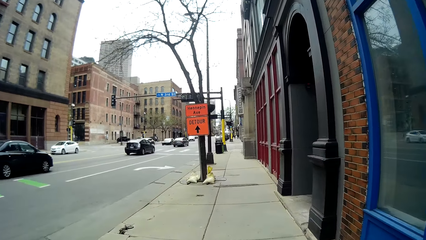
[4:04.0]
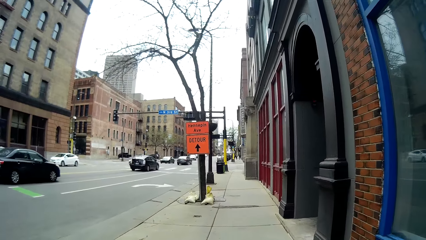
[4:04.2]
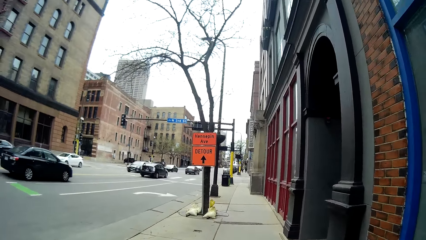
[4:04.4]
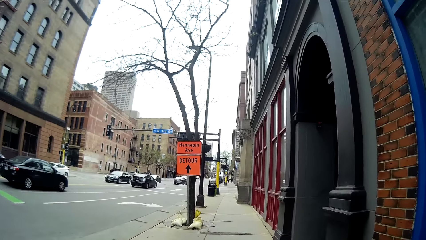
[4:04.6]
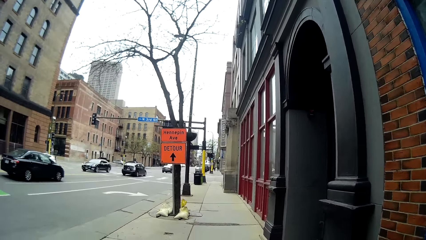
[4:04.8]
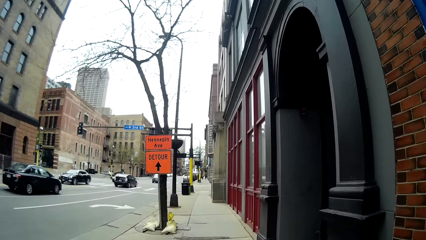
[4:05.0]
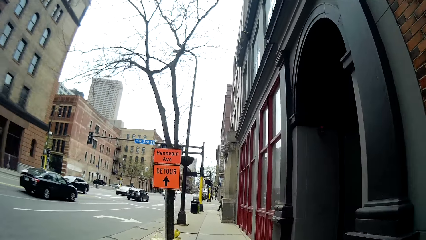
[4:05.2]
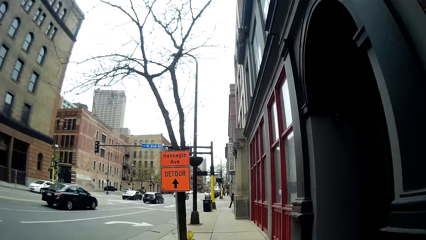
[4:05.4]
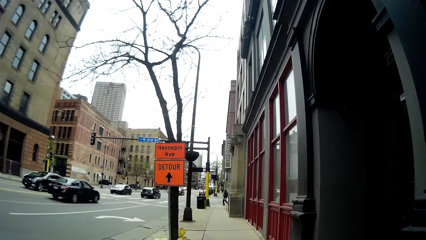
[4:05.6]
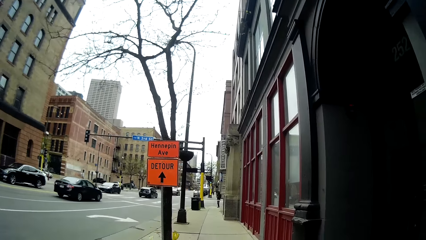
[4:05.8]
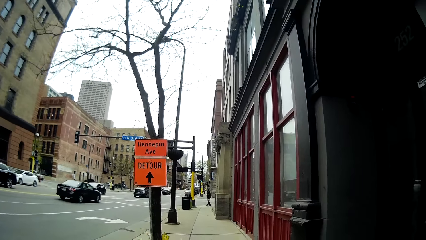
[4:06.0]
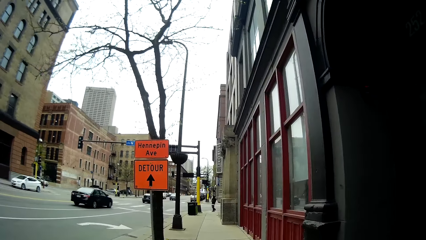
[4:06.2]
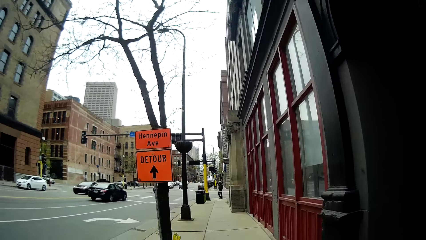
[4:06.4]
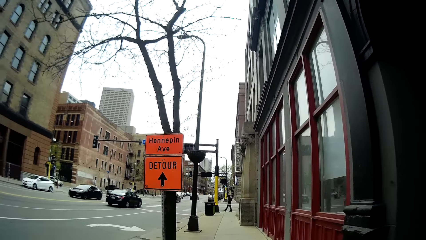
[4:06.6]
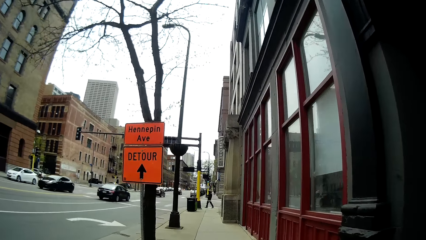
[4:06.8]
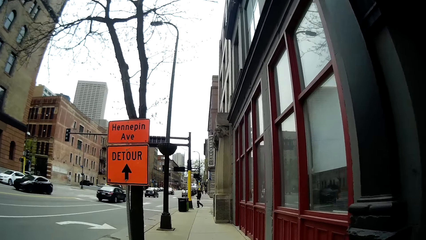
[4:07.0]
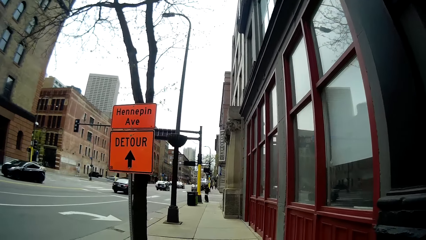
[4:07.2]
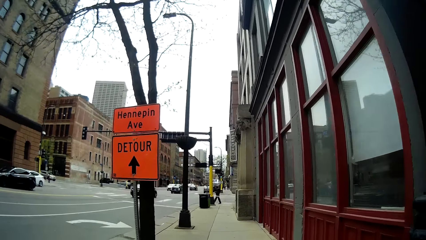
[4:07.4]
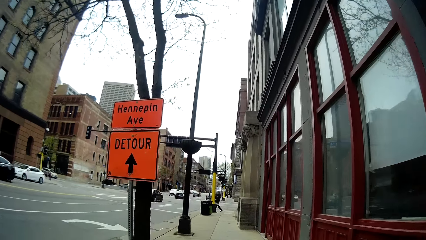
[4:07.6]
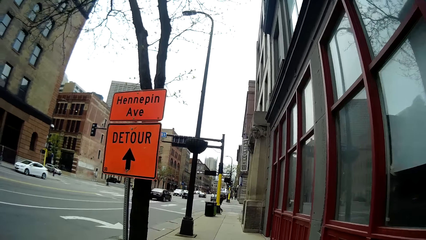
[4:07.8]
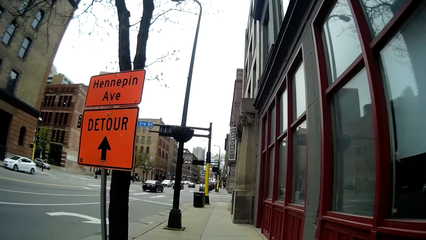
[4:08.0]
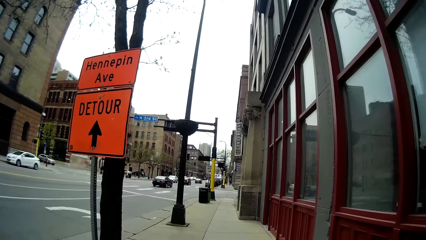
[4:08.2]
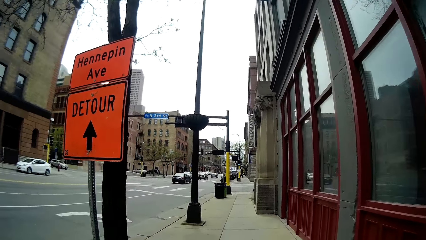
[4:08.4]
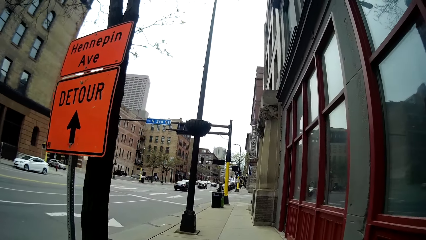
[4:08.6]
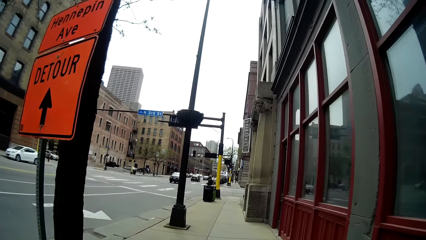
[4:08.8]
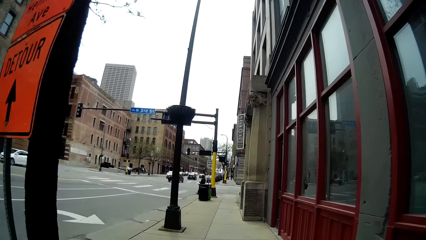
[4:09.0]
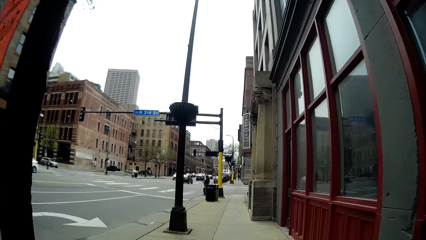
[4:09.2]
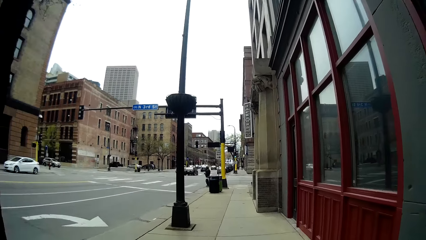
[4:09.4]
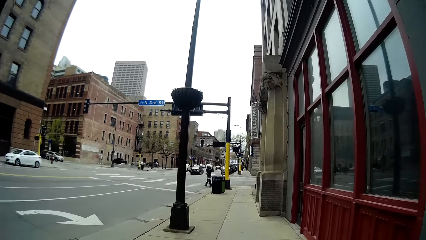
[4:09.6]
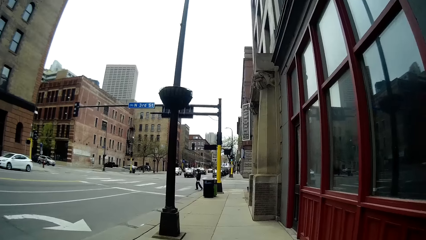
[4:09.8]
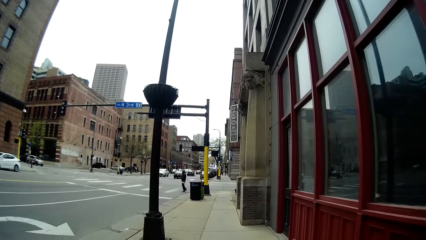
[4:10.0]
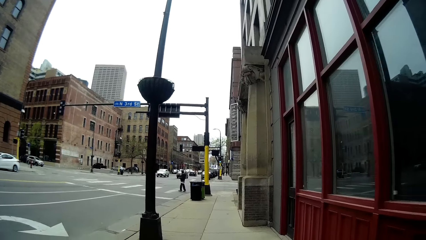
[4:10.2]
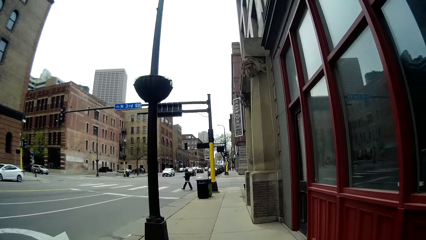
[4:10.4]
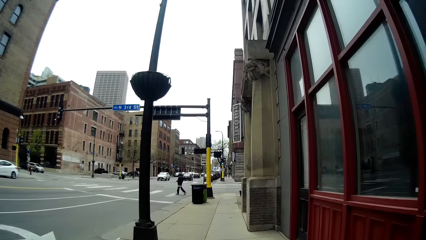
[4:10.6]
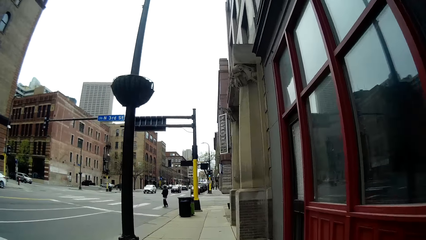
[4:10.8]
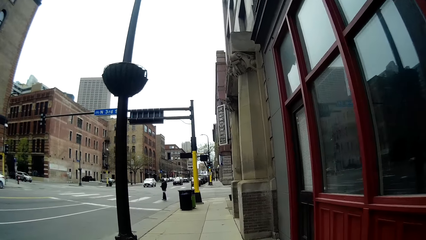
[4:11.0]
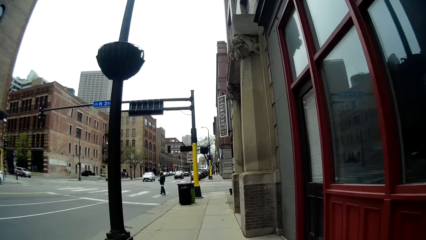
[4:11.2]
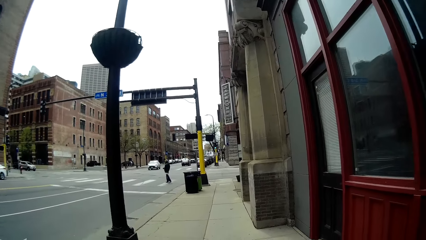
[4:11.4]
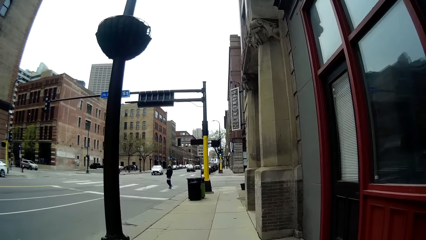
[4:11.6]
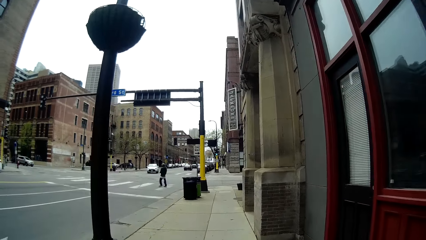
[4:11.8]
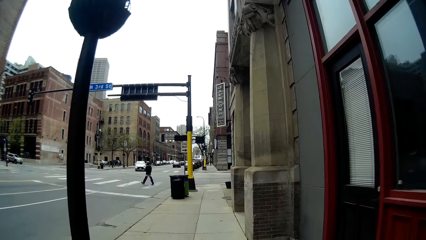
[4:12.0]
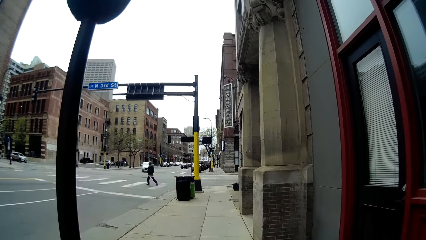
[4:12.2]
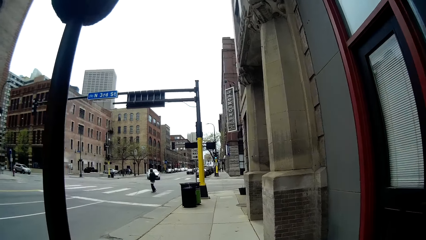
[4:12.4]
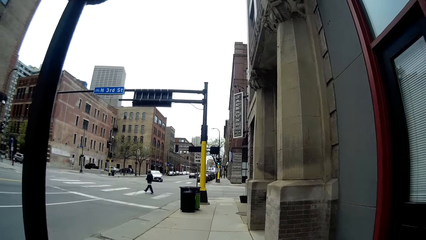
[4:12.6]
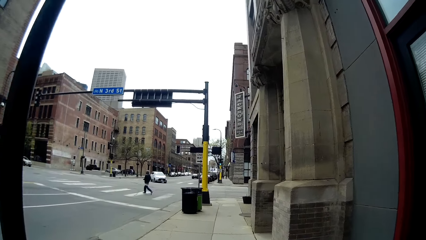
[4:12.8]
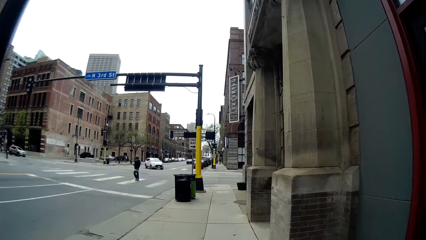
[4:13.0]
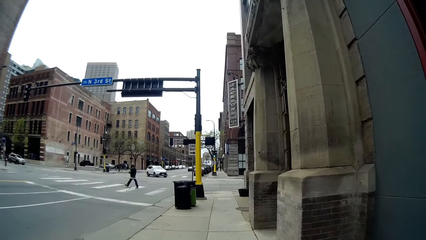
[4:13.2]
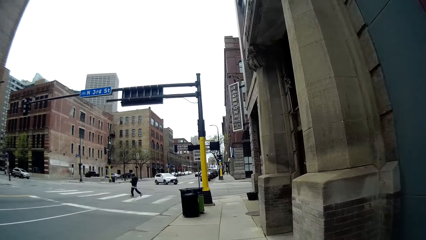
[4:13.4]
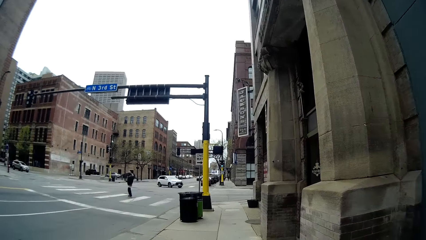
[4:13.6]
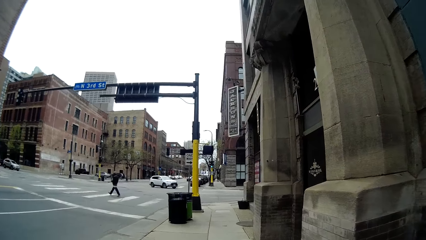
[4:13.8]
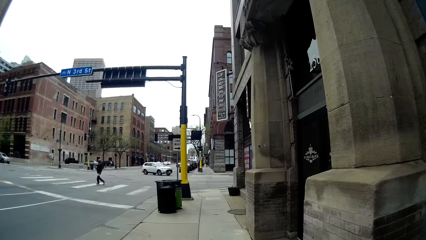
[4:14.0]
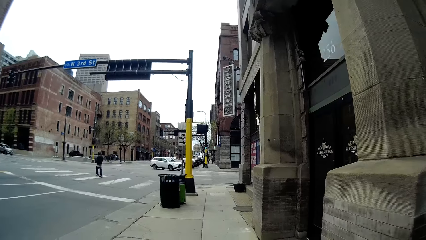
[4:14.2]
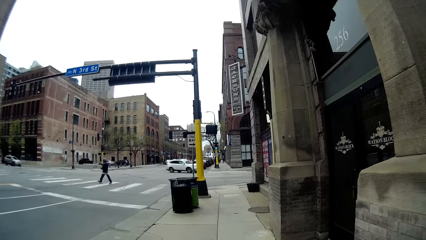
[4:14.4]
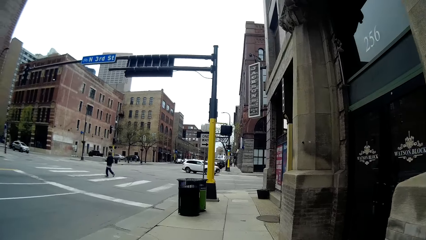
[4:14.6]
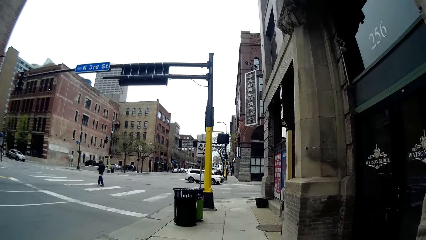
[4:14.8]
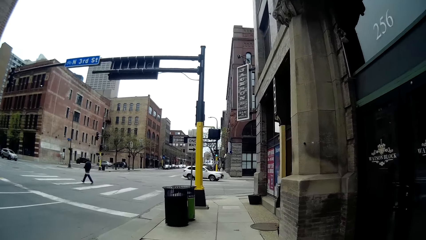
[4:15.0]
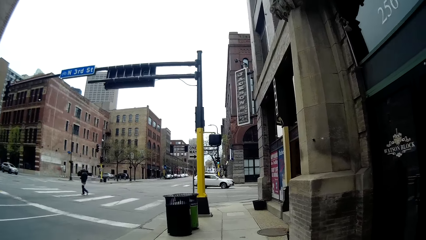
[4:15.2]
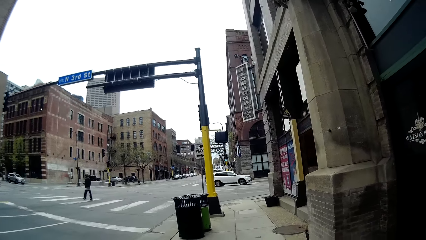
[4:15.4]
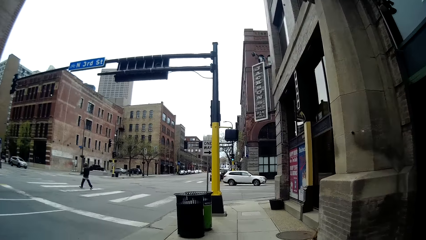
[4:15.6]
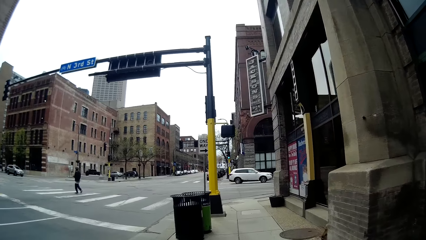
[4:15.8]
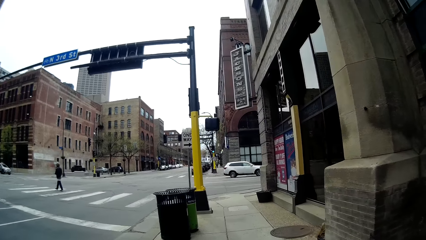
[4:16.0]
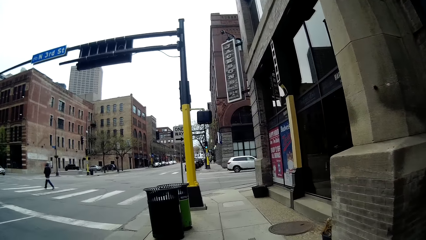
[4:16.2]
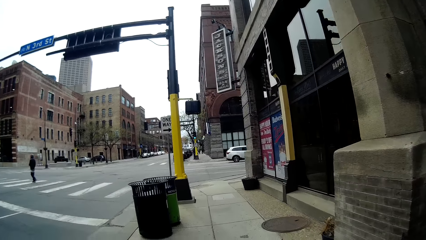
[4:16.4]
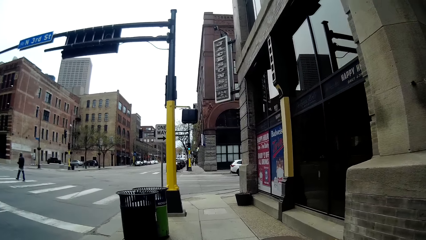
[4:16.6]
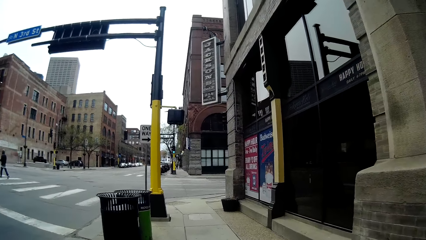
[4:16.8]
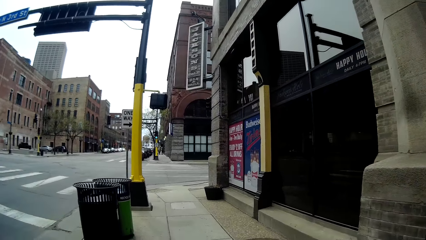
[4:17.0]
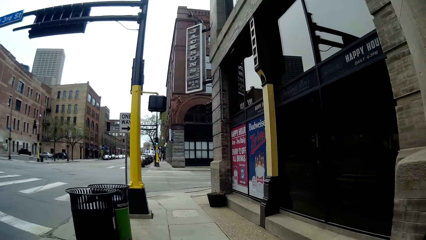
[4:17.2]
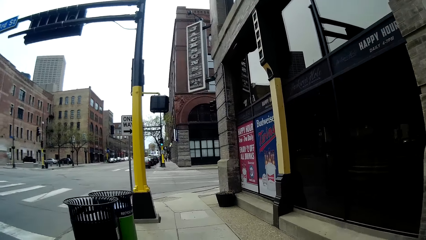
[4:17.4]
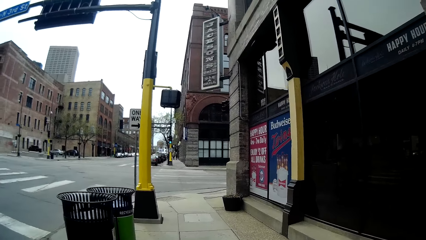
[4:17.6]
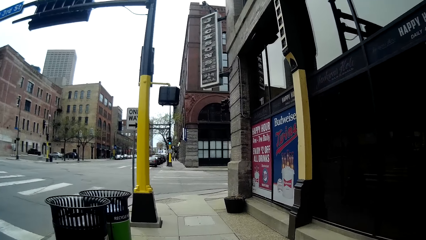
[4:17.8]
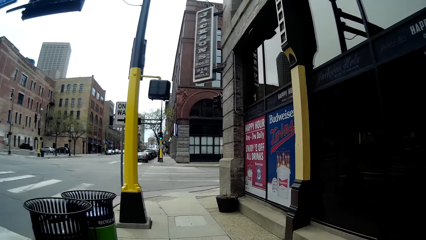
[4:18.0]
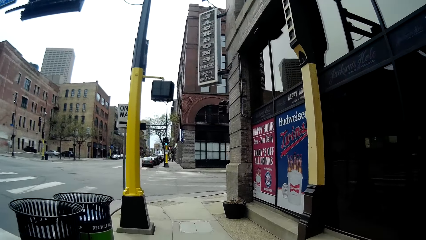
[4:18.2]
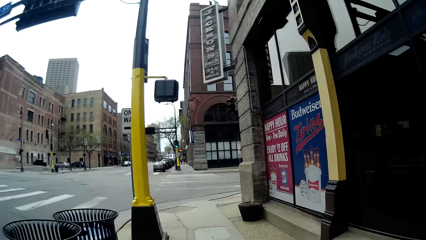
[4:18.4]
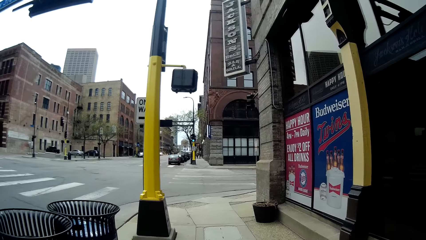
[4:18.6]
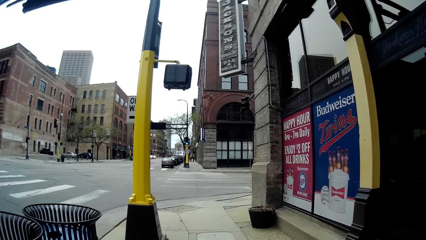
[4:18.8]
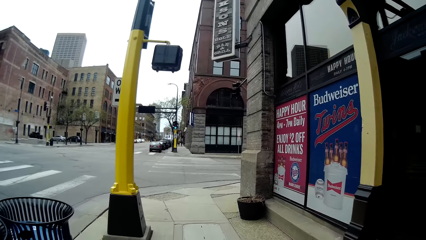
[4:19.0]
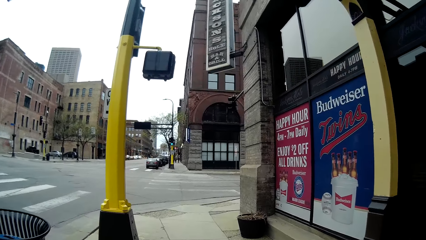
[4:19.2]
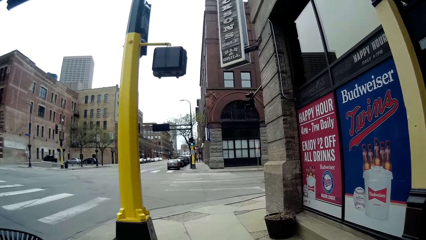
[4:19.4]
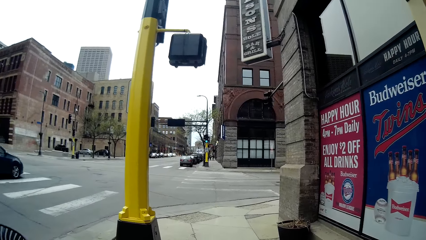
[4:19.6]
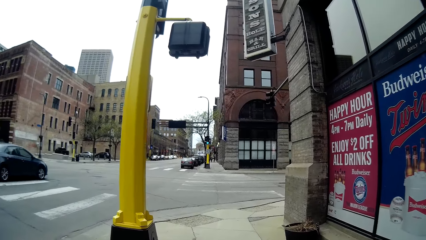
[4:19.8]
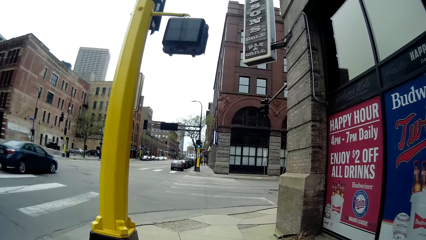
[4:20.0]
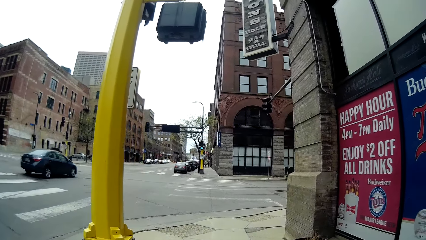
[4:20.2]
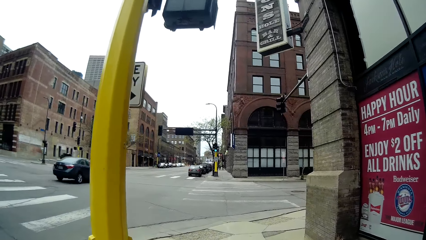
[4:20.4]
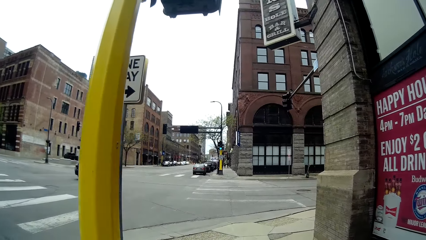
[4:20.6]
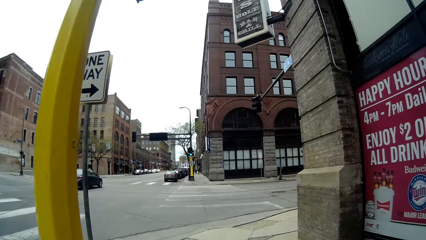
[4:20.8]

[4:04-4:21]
A woman talks to the camera wearer. The camera wearer talks to the woman. They walk around. A car drives past them.
